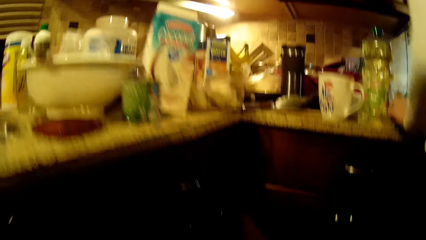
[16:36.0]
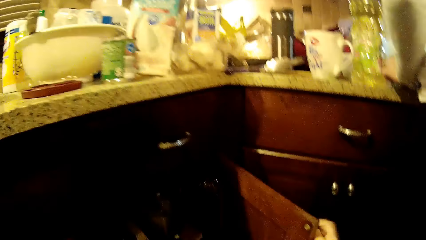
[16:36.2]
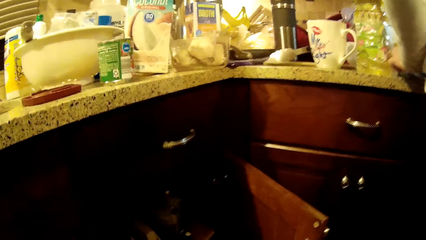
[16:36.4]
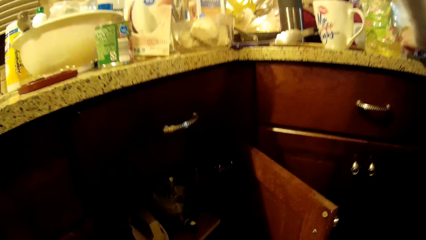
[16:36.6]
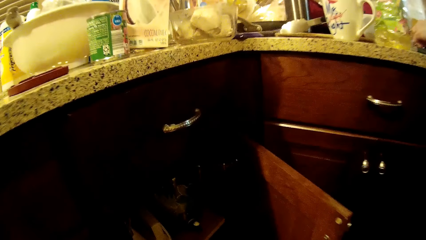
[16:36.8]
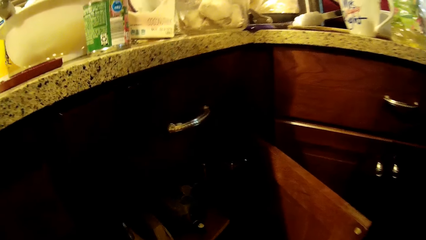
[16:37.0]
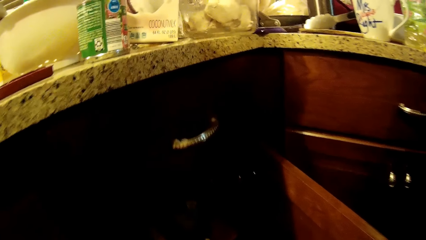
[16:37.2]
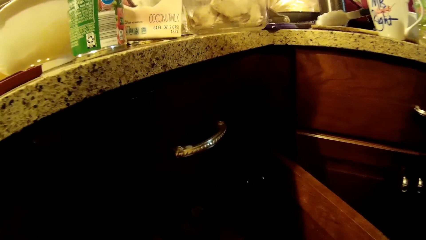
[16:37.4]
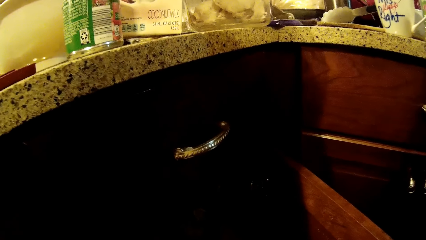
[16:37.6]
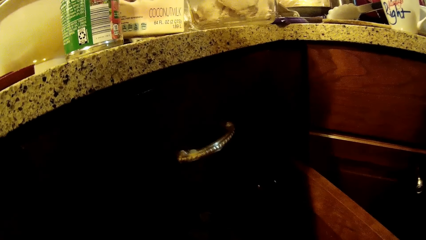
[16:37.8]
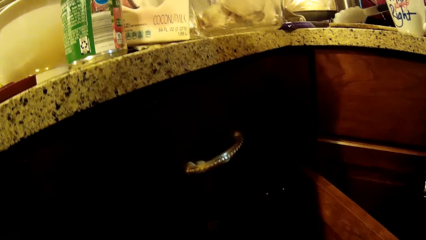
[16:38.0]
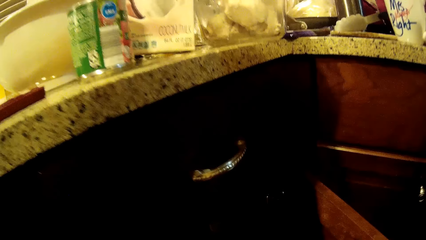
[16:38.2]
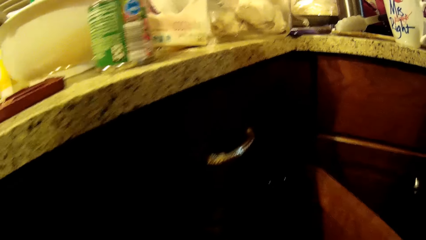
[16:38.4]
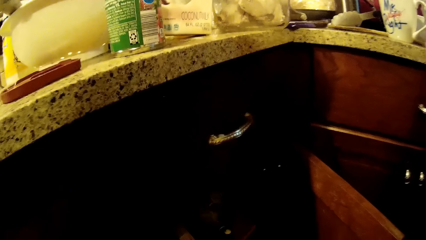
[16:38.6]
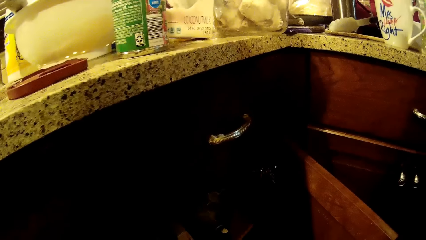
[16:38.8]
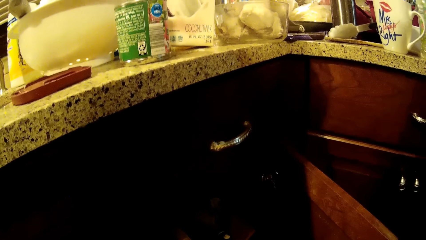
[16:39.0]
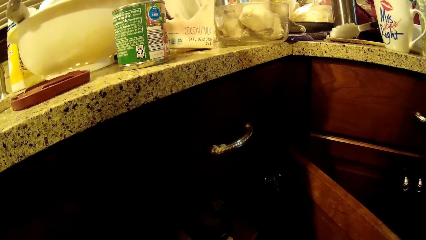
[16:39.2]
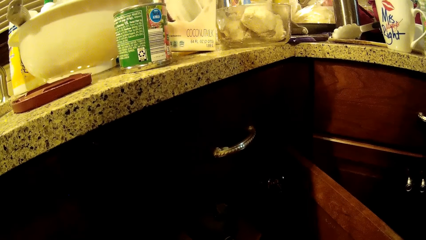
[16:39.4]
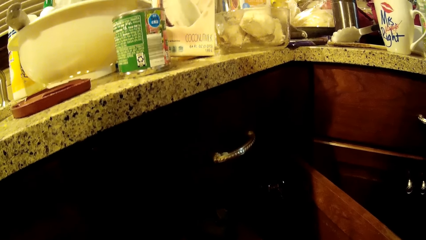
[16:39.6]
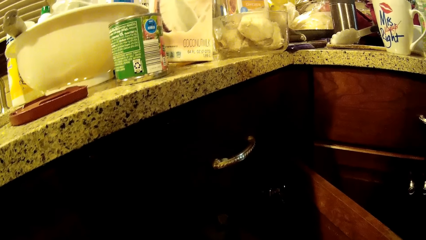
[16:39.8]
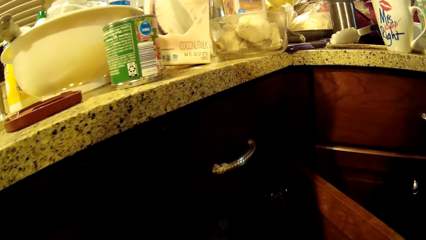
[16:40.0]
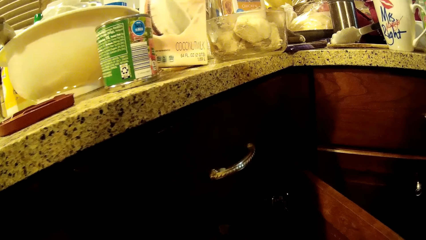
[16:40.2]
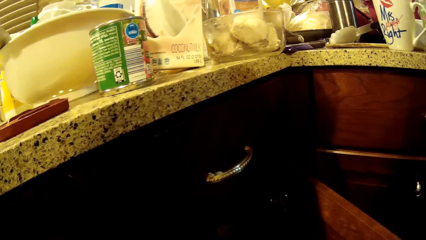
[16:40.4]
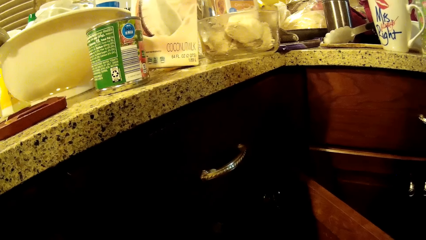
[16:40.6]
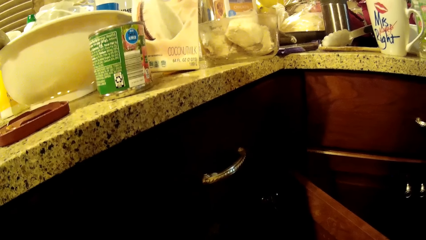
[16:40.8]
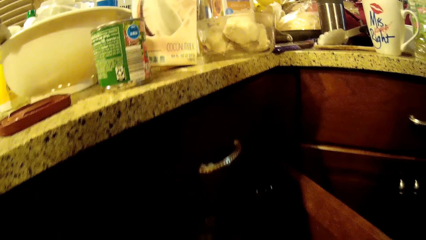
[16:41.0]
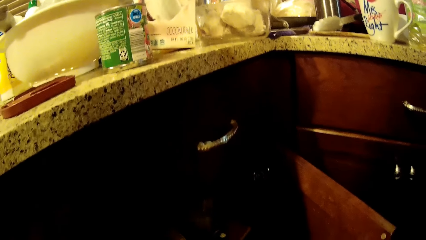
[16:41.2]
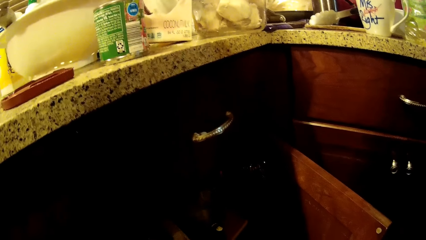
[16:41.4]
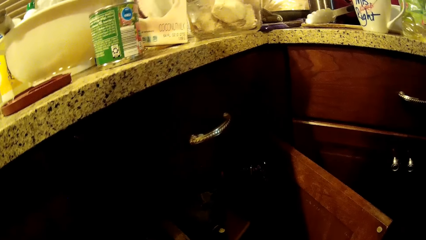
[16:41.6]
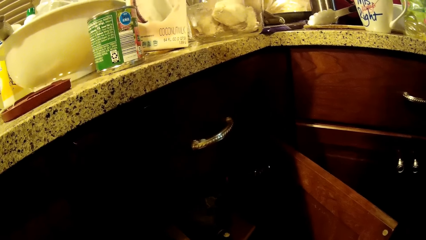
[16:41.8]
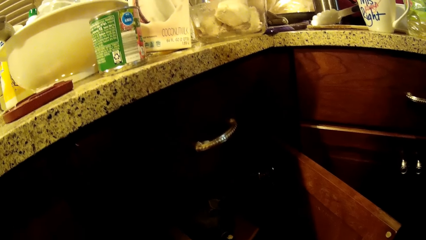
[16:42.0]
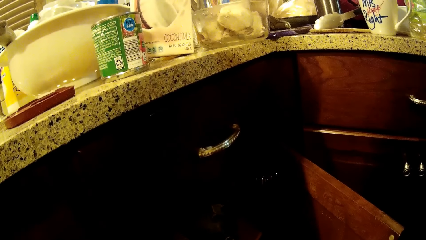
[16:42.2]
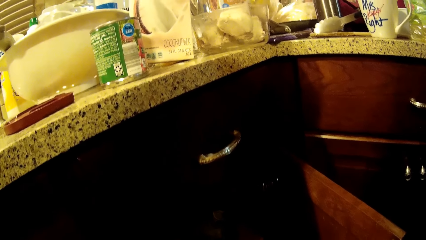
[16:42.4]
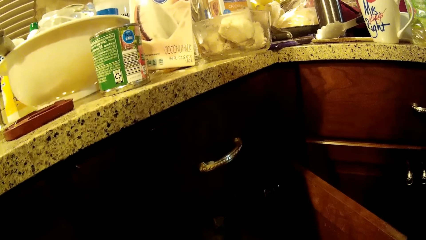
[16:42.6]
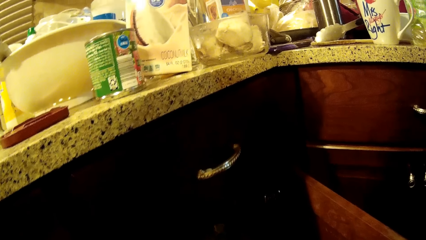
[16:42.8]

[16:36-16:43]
The camera wearer opens the cabinet. They look at the cabinet.

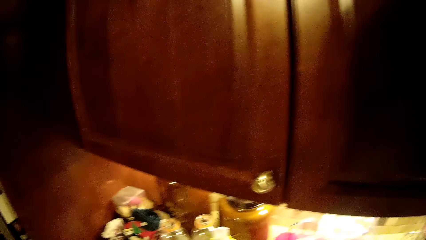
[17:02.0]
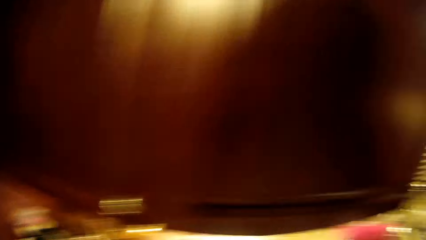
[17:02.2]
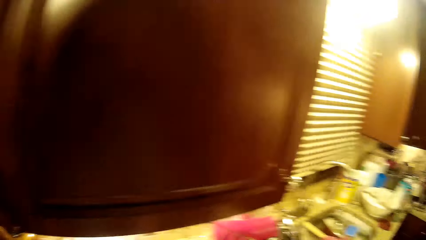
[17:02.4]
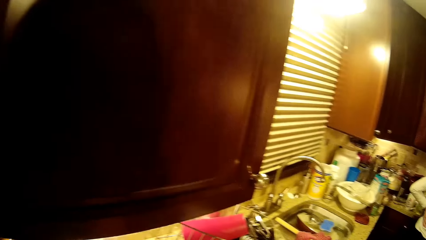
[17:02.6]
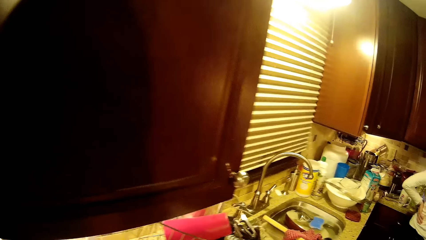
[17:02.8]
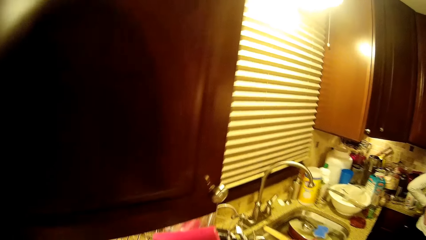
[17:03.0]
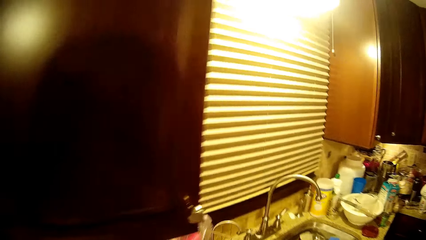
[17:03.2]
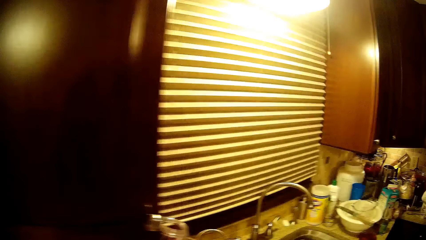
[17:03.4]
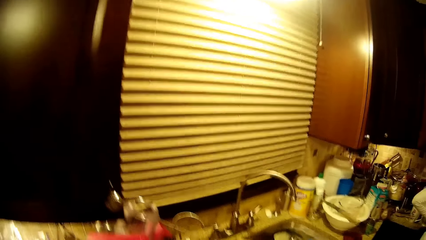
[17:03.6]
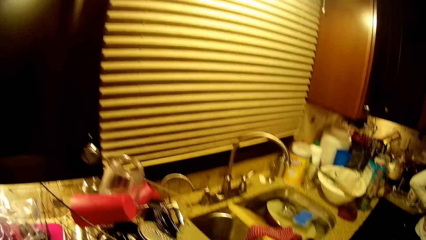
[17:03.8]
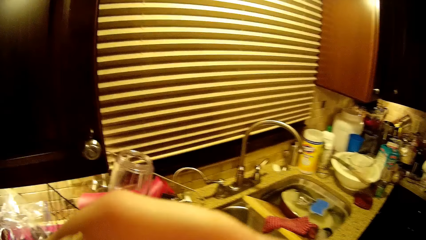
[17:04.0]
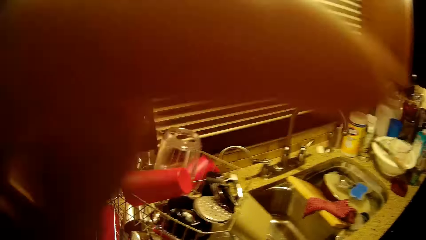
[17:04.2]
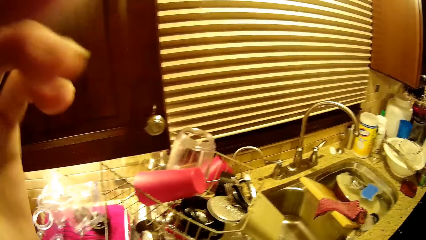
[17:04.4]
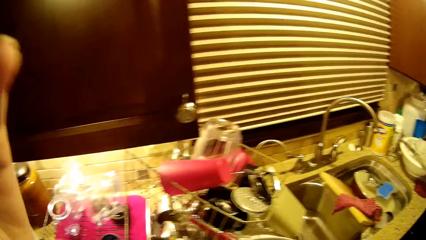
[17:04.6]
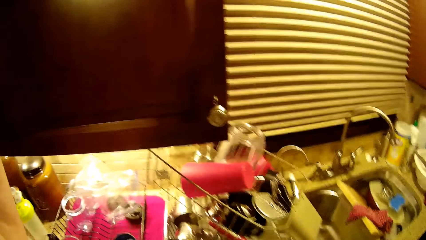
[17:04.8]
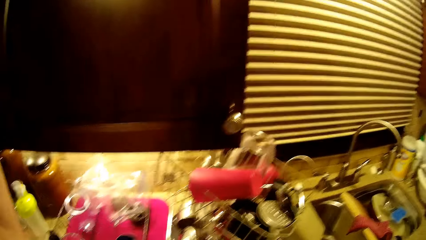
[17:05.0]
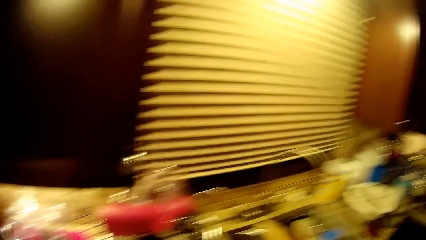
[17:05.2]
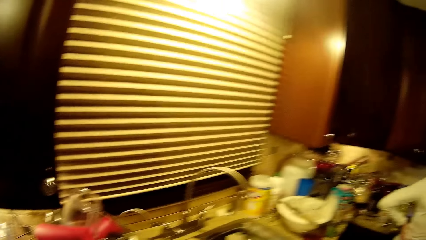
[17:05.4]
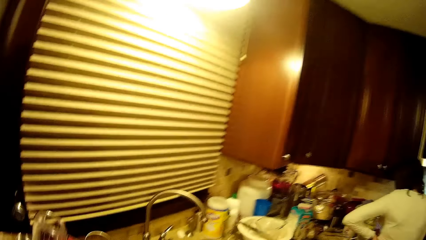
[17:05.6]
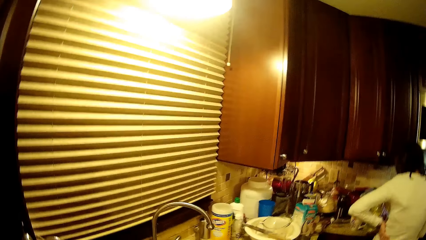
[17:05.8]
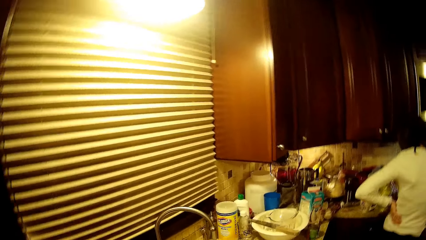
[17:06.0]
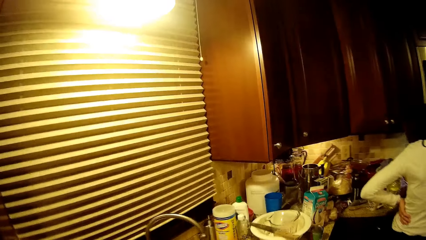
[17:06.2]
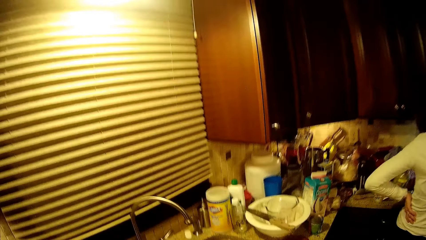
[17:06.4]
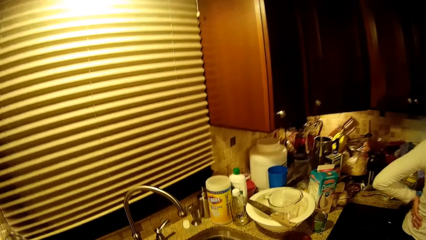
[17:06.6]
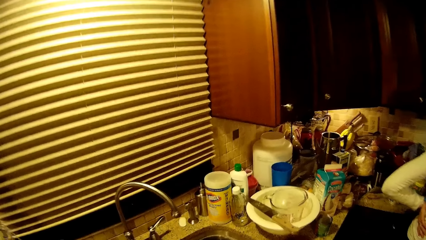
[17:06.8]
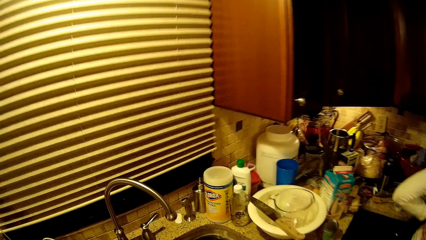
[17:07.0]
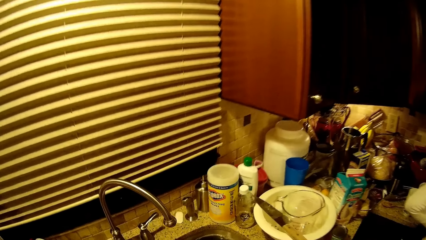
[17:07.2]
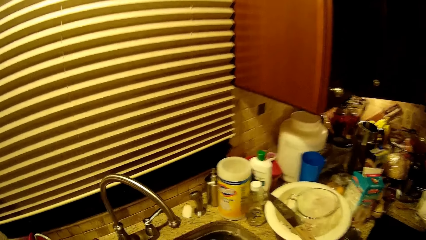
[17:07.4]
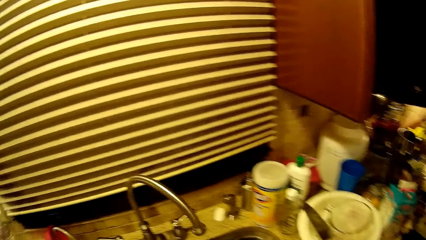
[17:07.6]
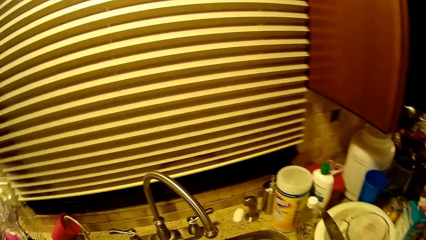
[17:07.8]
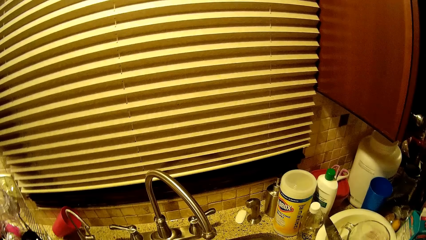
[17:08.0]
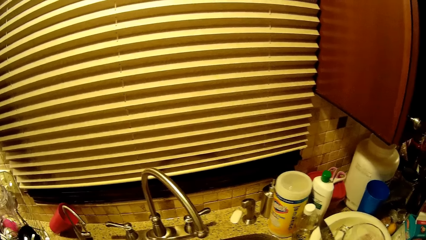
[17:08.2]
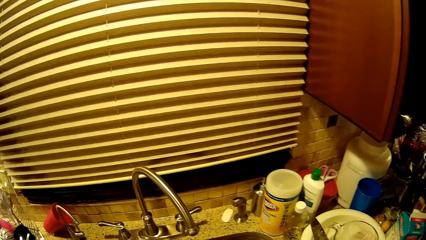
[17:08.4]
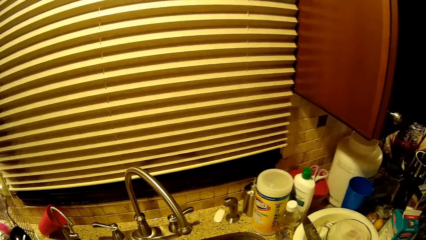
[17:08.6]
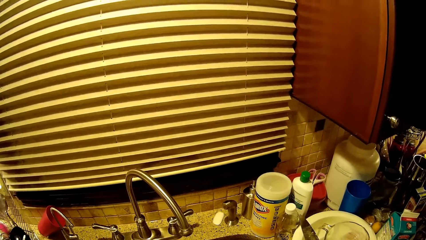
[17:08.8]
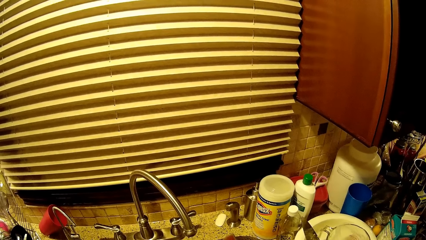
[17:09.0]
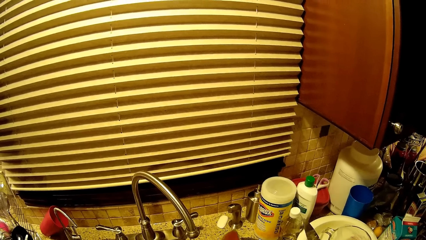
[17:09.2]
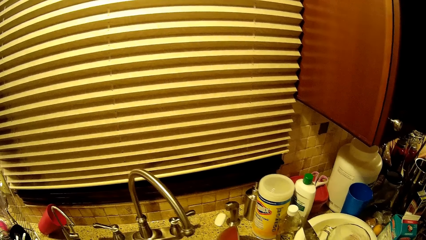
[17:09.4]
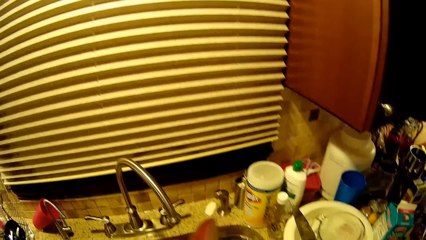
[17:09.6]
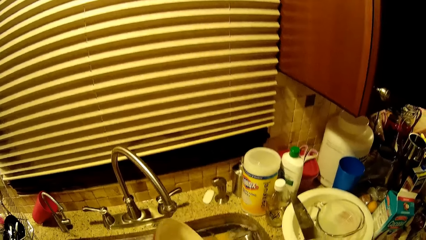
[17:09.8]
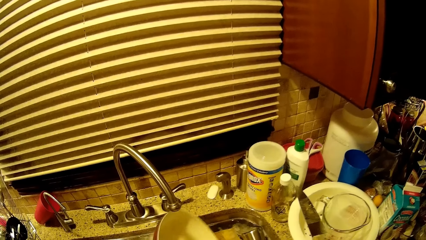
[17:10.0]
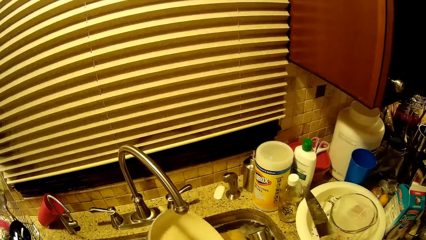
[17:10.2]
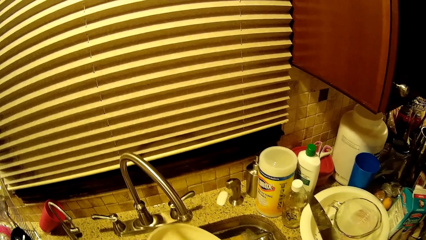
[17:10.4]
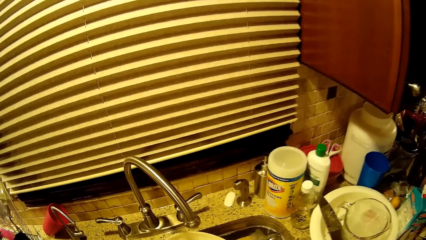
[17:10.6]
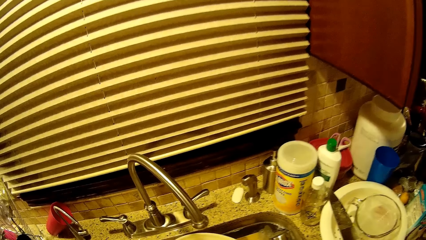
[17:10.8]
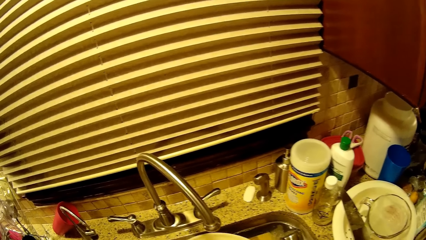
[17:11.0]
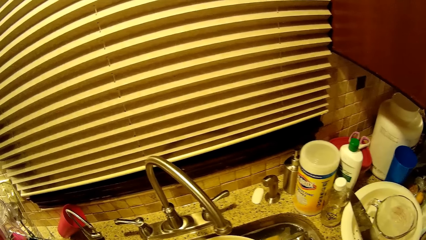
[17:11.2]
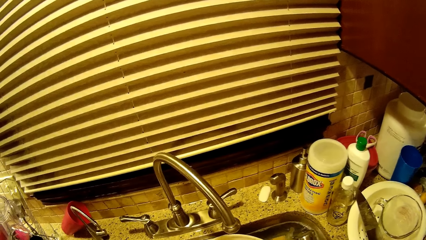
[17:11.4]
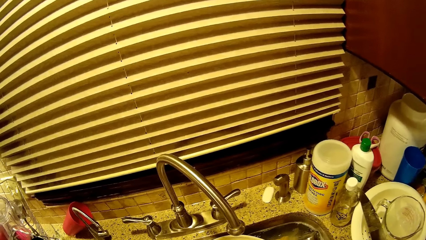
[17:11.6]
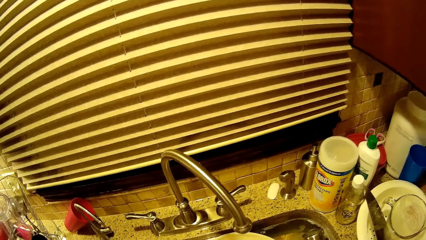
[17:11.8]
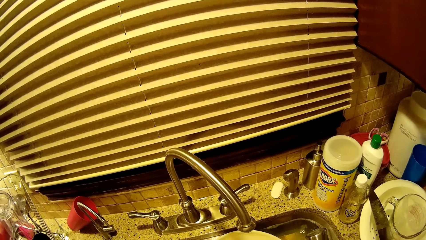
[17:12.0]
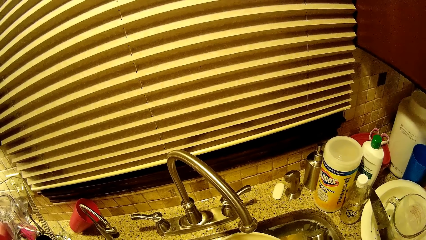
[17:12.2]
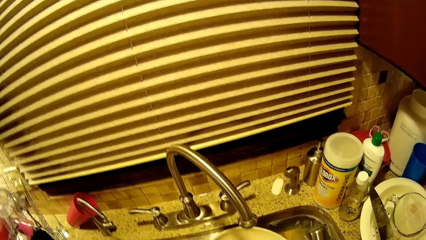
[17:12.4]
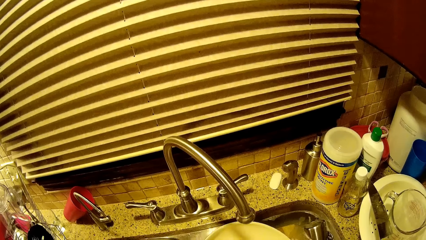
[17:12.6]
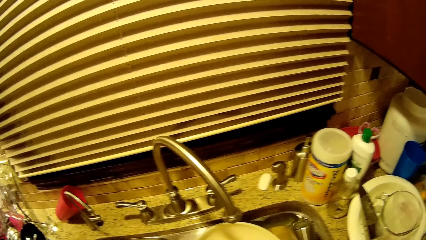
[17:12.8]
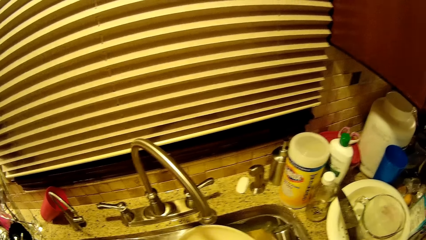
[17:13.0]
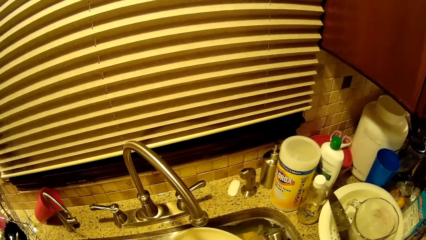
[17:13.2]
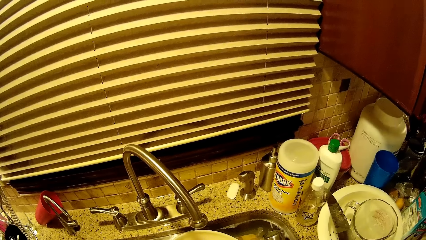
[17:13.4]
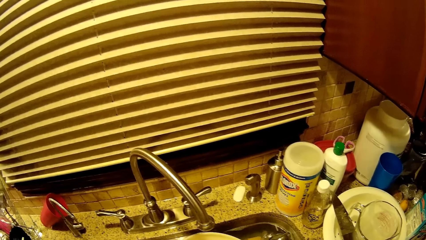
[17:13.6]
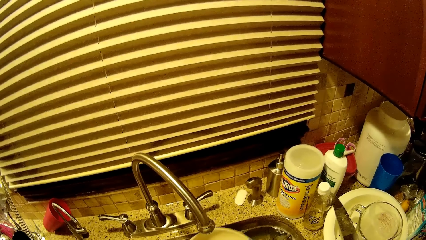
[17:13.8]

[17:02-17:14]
The camera wearer looks at the sink. They lift the hand. They look at the utensils. They wash the cooking pan.
